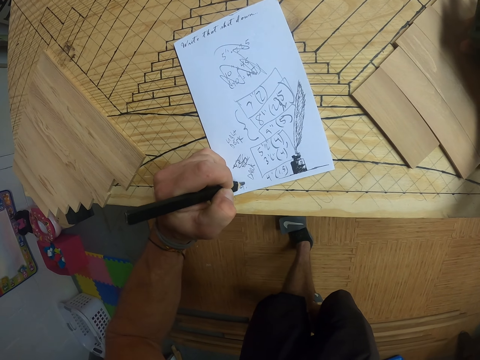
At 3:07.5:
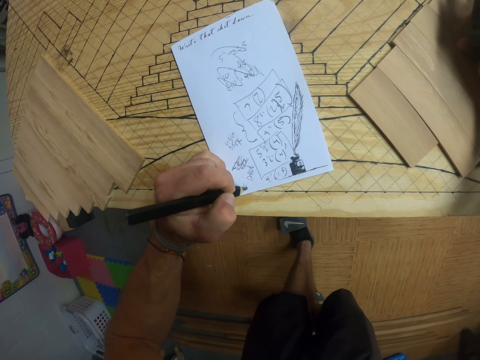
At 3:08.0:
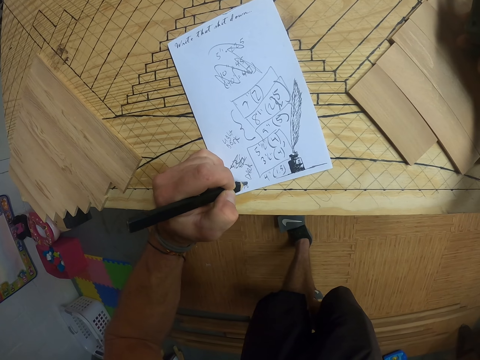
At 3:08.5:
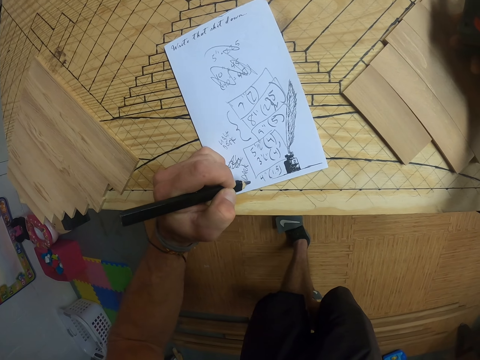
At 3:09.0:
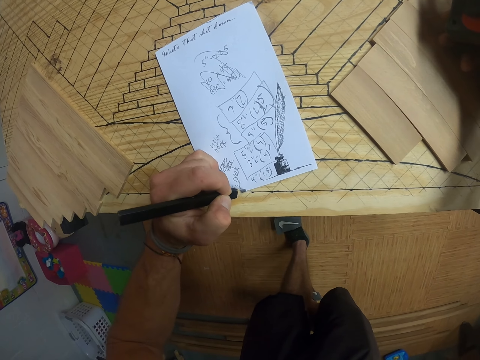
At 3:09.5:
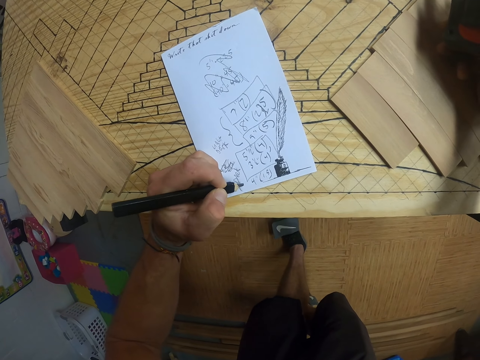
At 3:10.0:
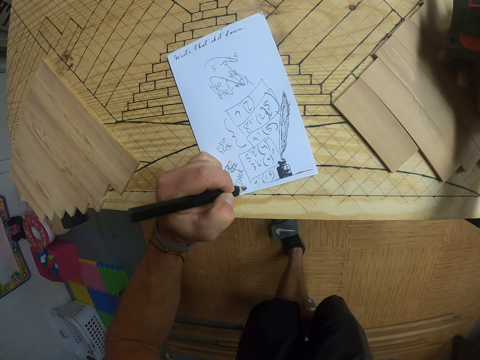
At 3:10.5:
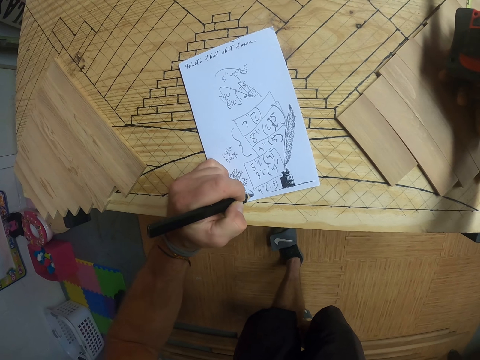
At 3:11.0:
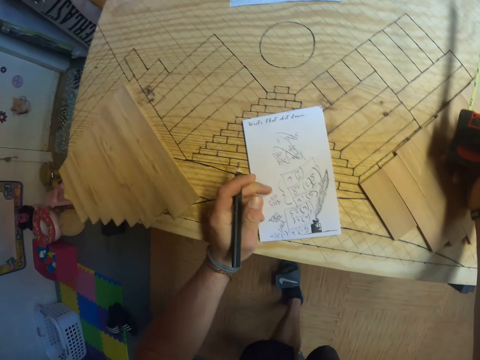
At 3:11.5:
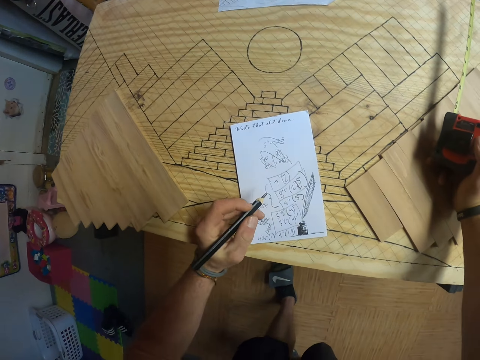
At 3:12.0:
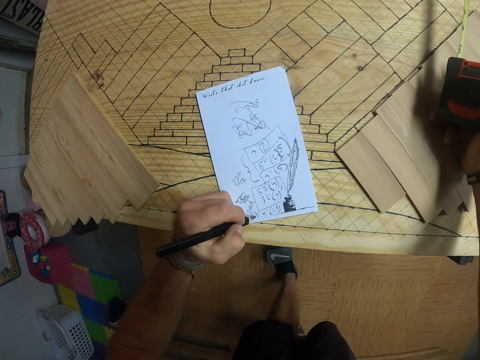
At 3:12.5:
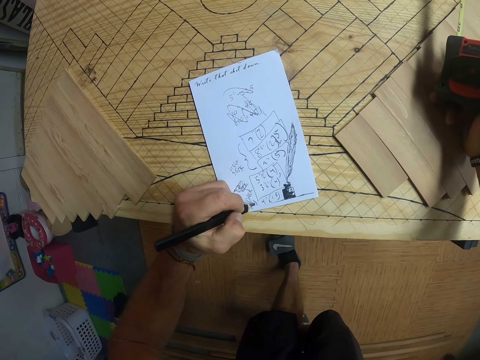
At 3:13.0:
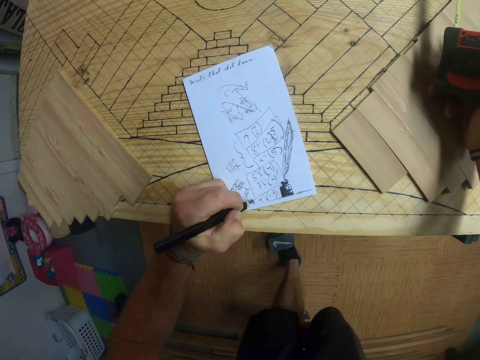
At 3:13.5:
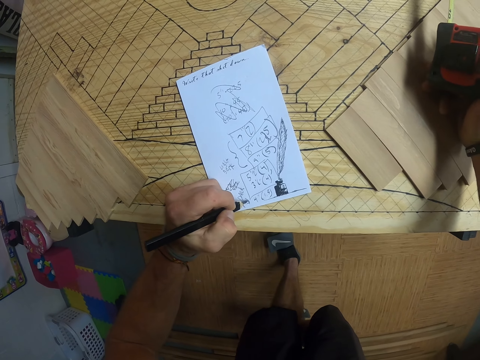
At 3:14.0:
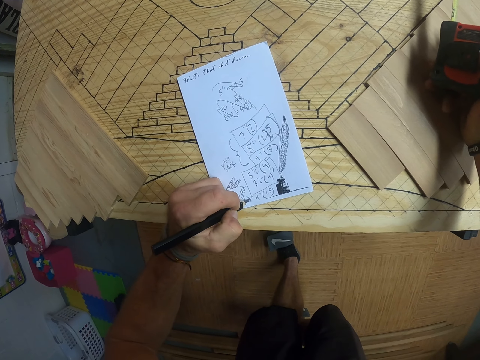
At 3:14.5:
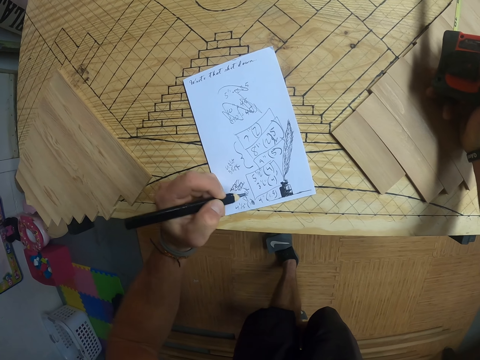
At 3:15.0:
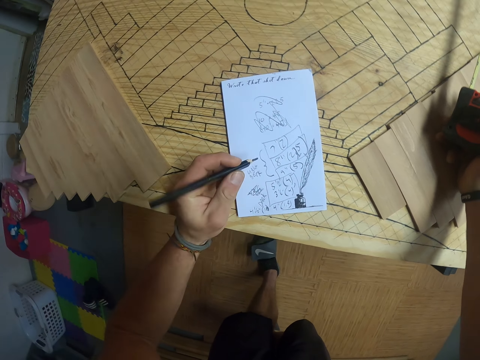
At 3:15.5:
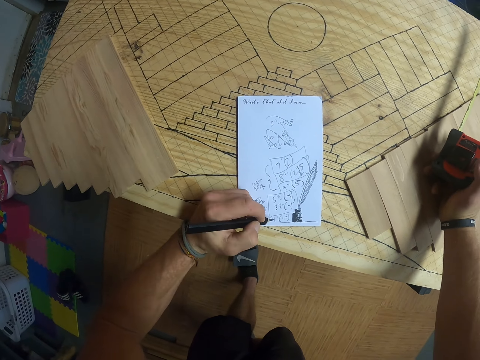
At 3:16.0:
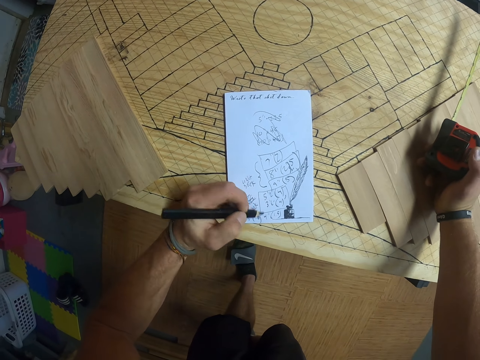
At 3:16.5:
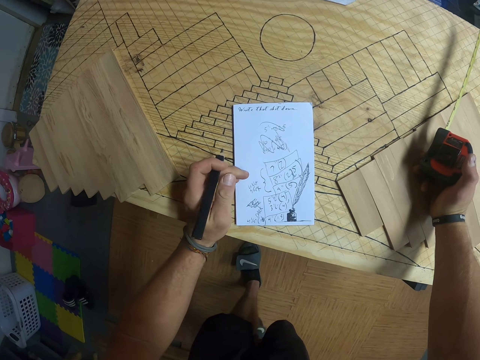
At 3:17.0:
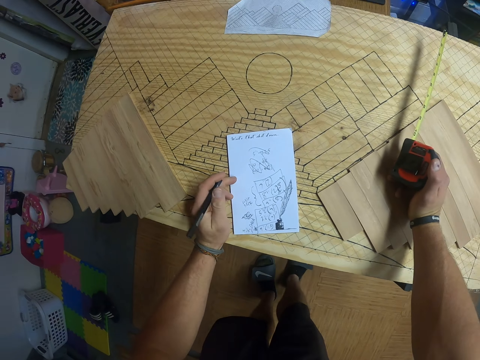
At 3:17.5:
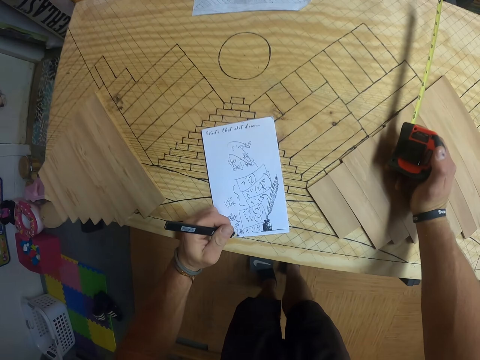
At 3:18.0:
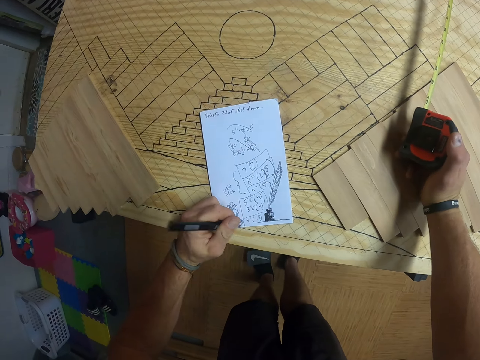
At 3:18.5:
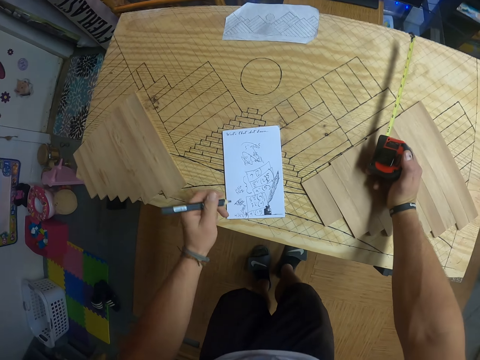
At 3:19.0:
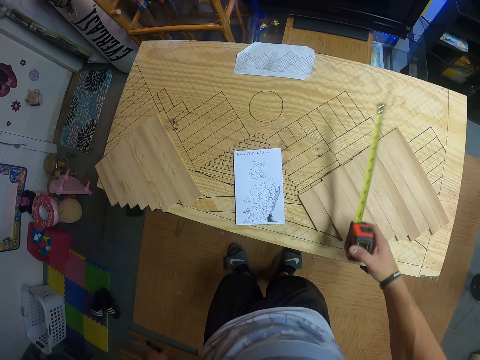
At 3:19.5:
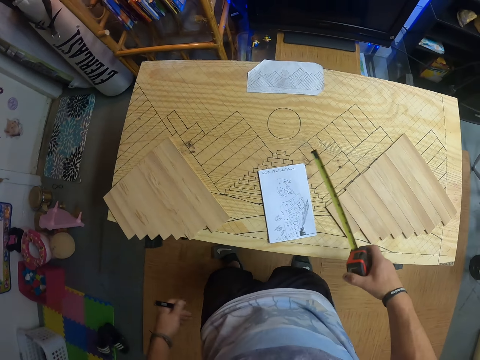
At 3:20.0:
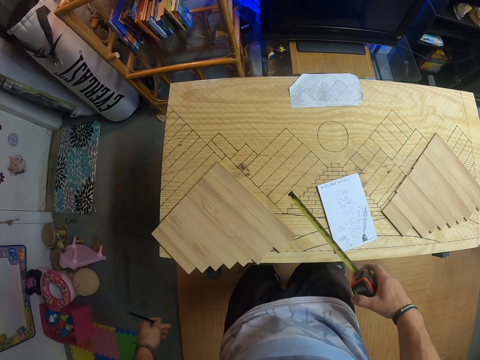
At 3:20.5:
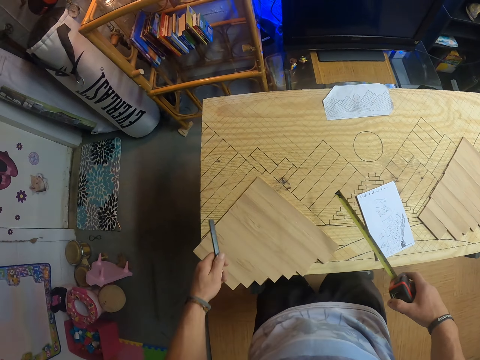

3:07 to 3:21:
The camera wearer holds a measuring tape.

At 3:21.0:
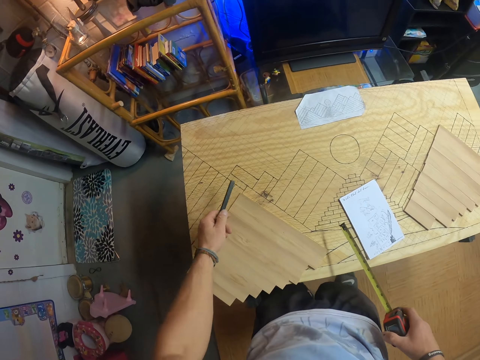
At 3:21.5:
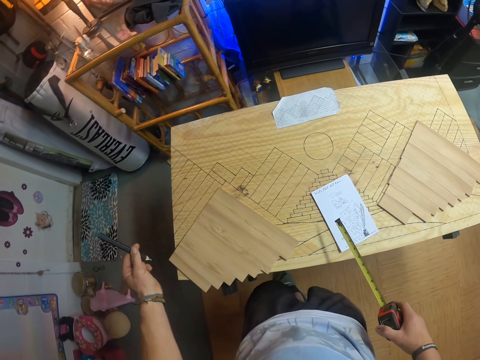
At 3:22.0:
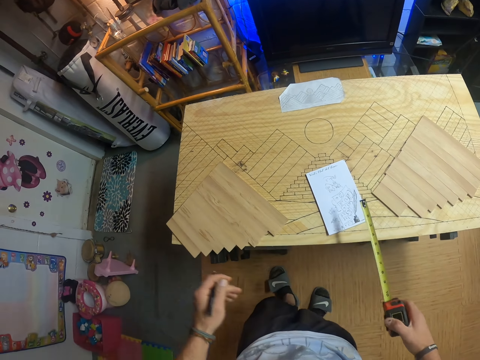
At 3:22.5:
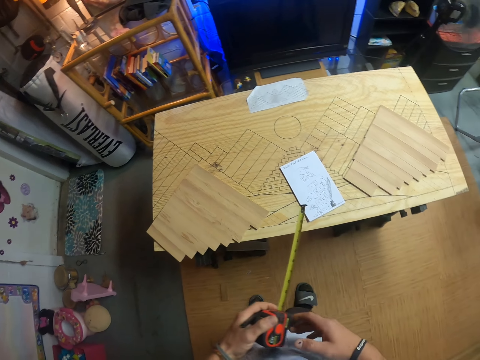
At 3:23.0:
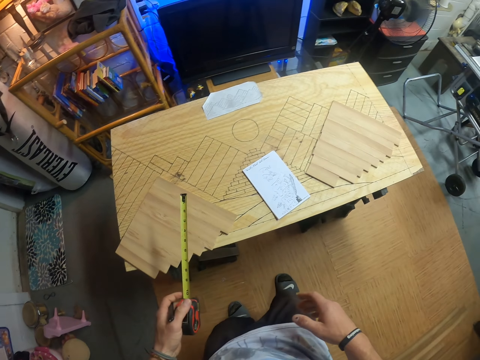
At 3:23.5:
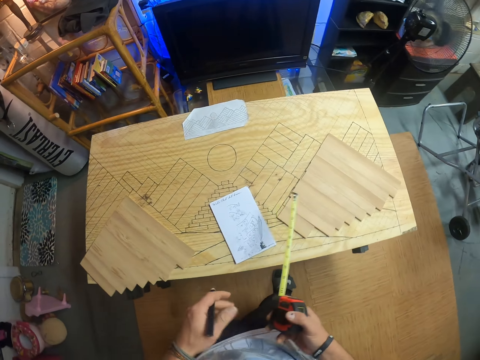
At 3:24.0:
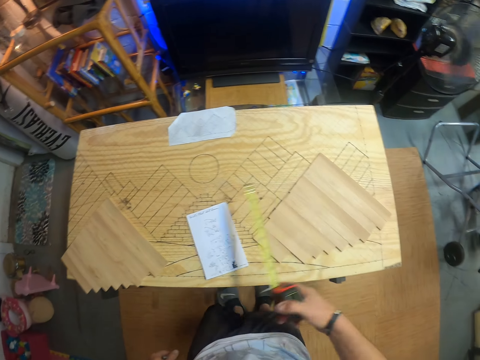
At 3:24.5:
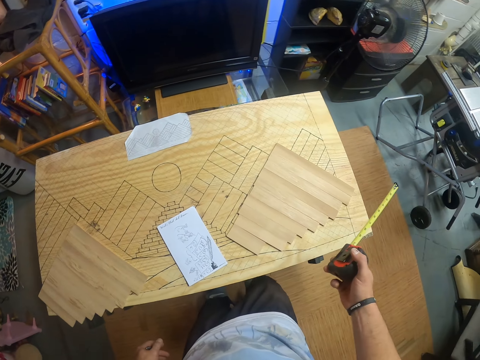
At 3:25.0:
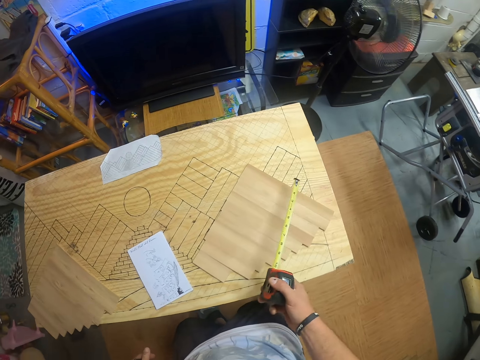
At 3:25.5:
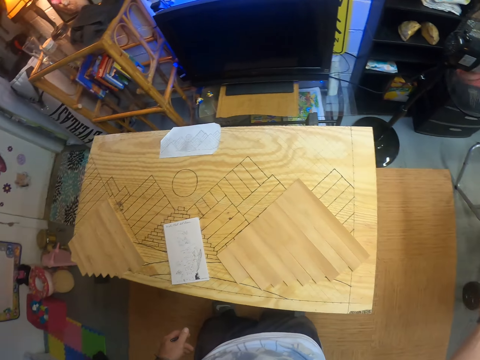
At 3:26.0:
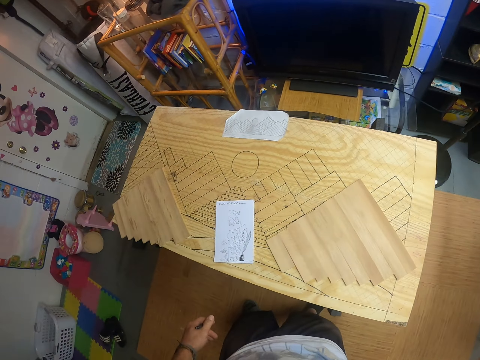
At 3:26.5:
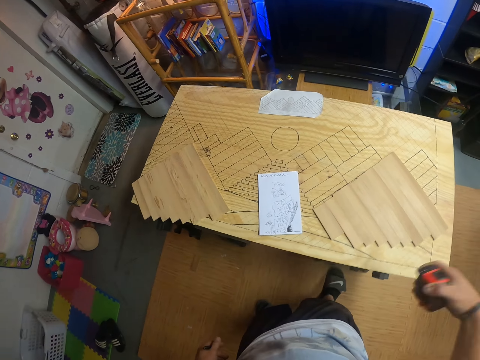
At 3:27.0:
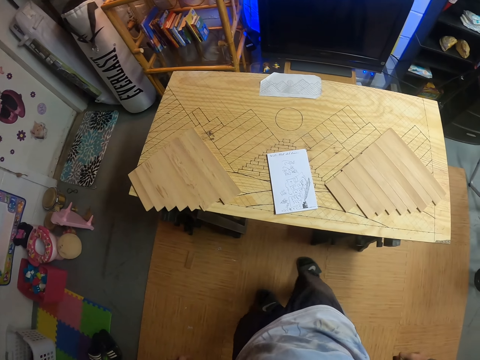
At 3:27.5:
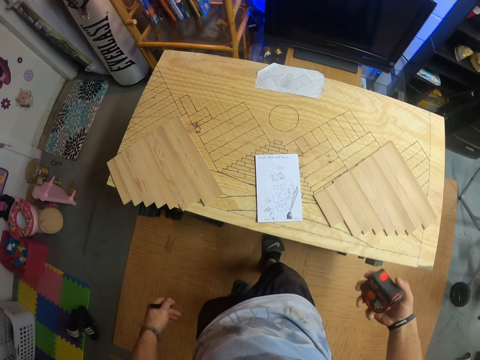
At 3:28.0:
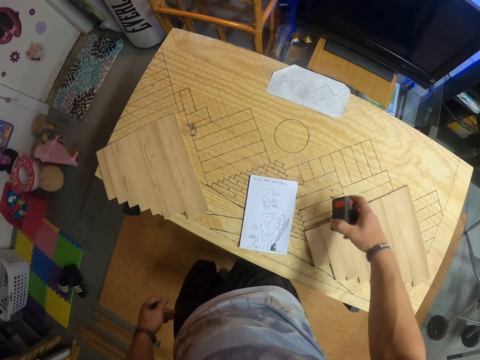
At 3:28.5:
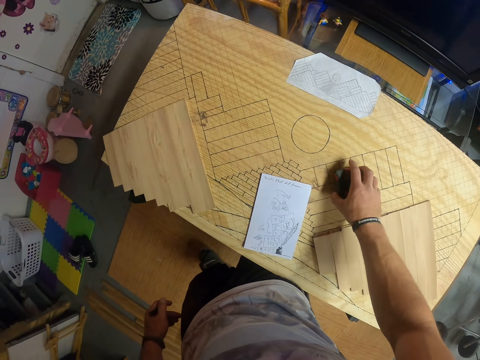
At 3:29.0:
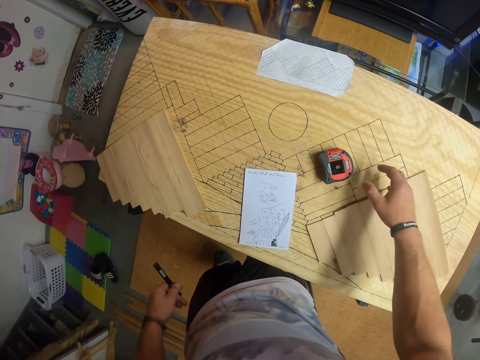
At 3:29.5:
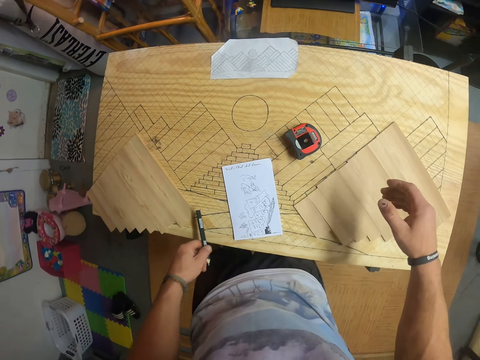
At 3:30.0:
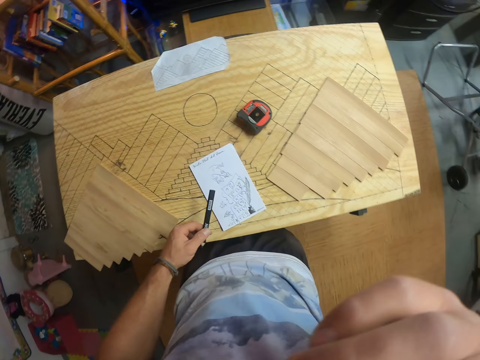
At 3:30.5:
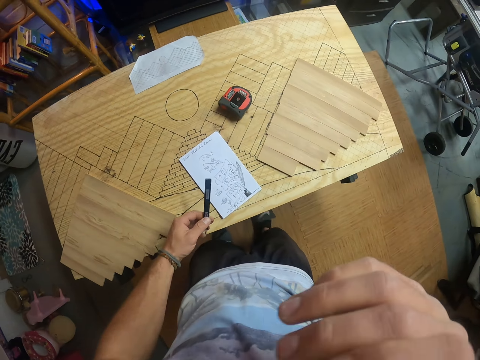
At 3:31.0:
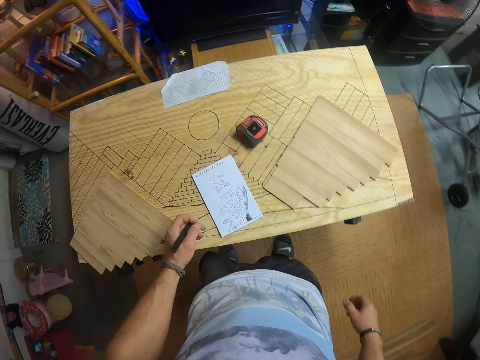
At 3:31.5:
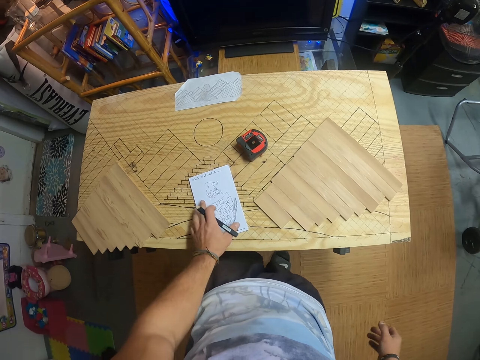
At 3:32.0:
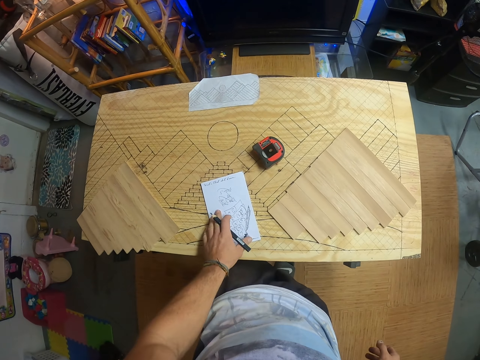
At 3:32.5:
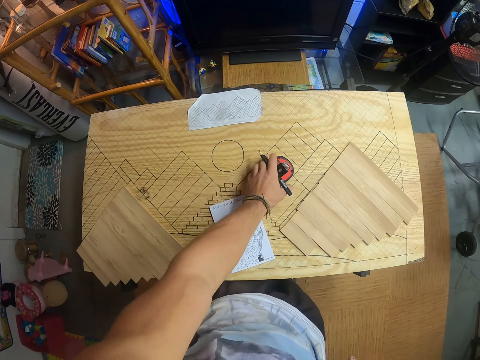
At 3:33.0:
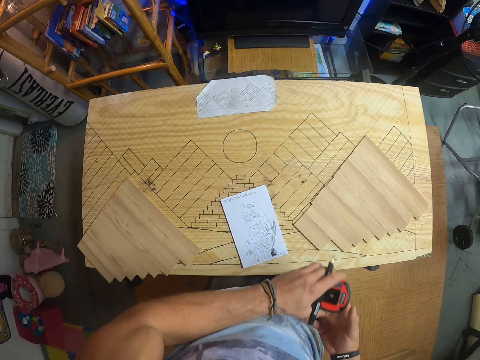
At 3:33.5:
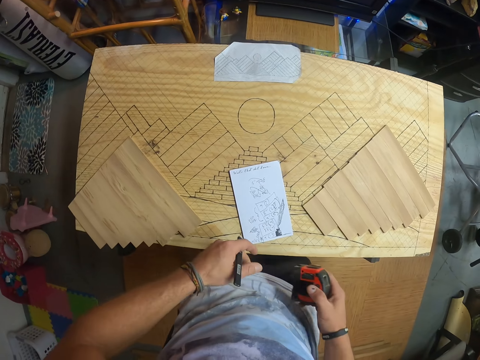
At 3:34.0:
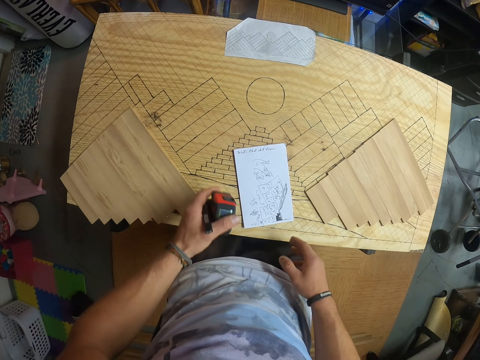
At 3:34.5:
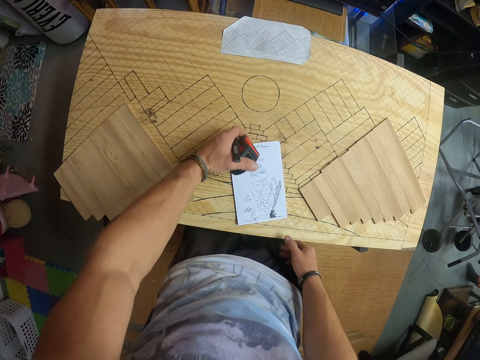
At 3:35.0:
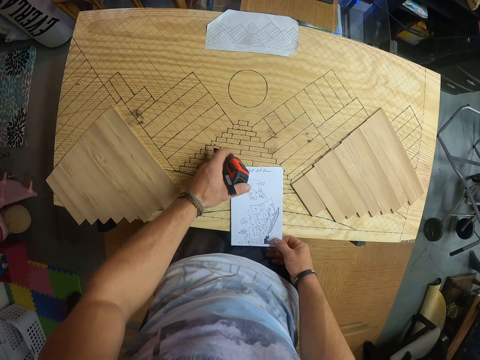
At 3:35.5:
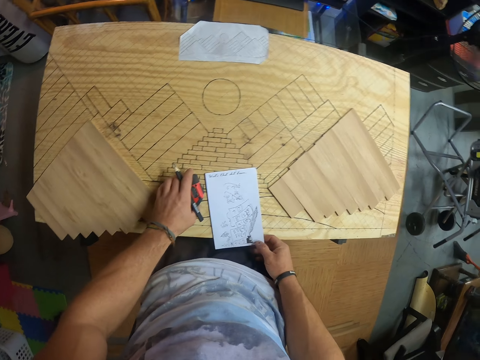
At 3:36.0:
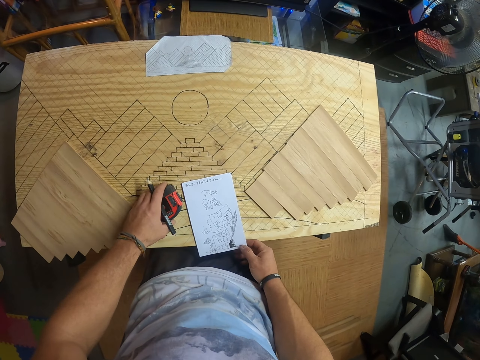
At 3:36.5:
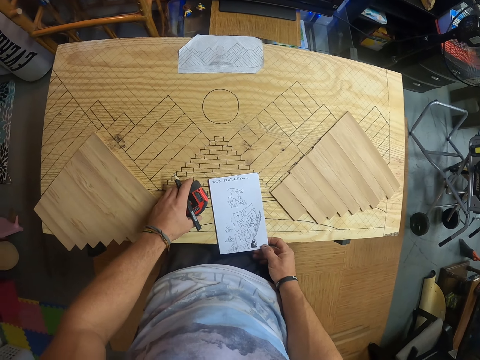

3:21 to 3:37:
The camera wearer taps the bamboo board with the pencil in his left hand. He passes the tape measure in his right hand to his left hand. He passes the tape measure in his left hand to his right hand. He shakes the tape measure in his right hand. He drops the tape measure on the bamboo board with his right hand. He taps on the paper with the pencil in his left hand. He touches his face with his right hand. He adjusts the paper on the bamboo board with his left hand. He holds the paper with the left hand. He picks up the tape measure from the bamboo board with his left hand. He passes the tape measure in his left hand to his right hand. He passes the tape measure in his right hand to his left hand. He adjusts the paper on the table with his left hand. He drops the tape measure on the table with his left hand. He holds the paper with his right hand.
